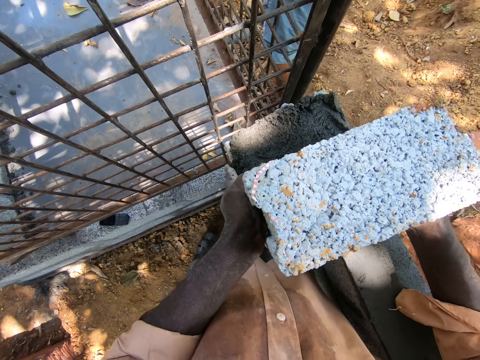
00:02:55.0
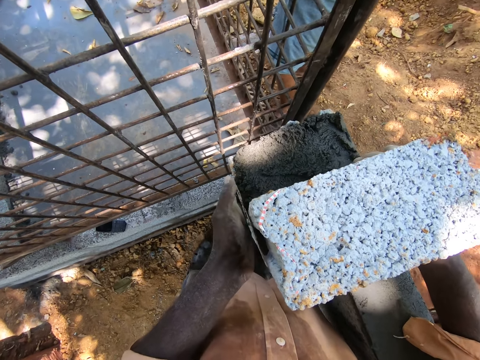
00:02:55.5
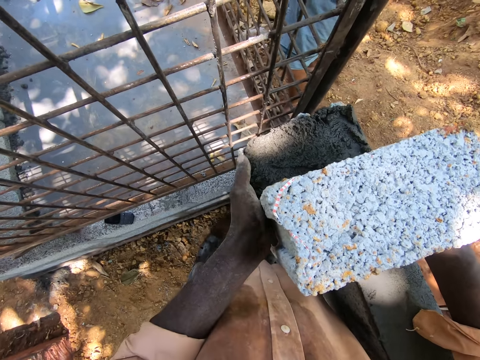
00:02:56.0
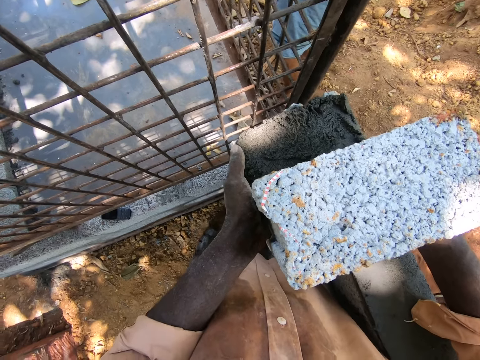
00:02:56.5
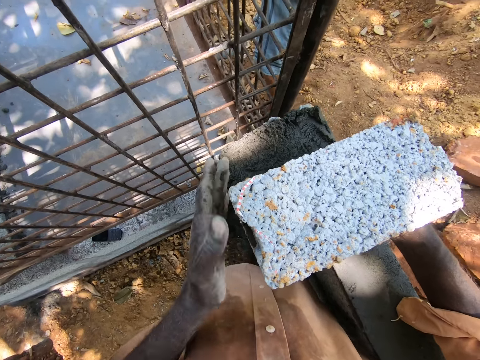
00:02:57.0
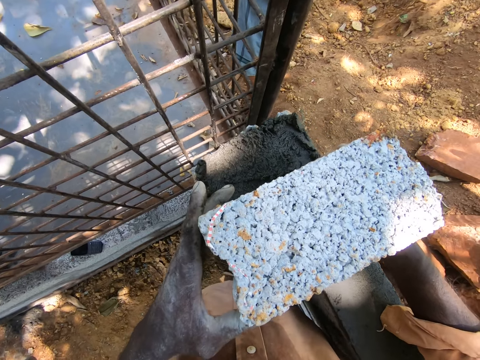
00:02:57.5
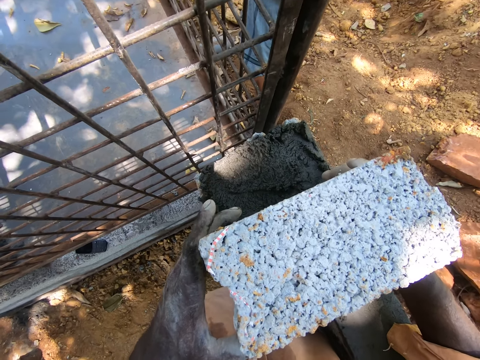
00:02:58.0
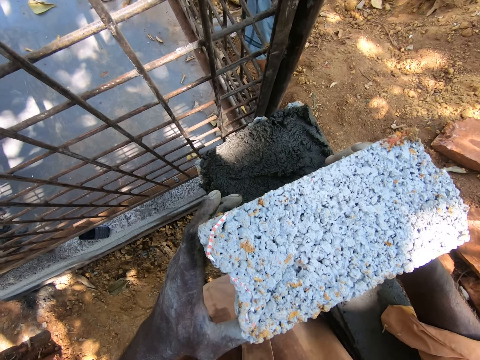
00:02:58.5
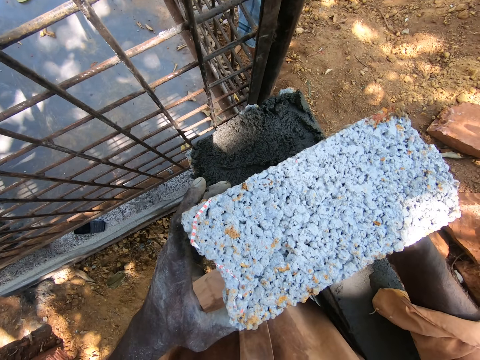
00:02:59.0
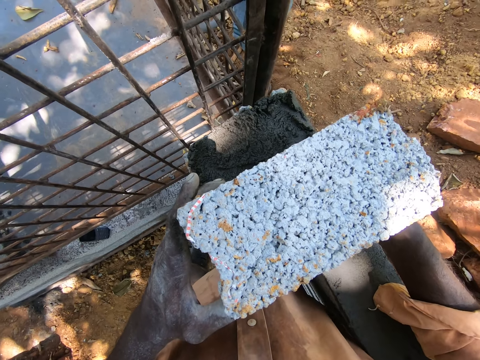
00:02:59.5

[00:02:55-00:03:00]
The camera wearer adjusts the stone. They balance the brick with the hand.

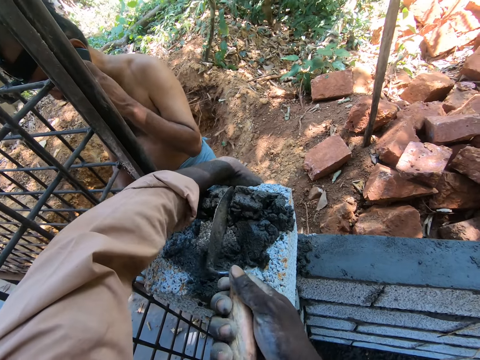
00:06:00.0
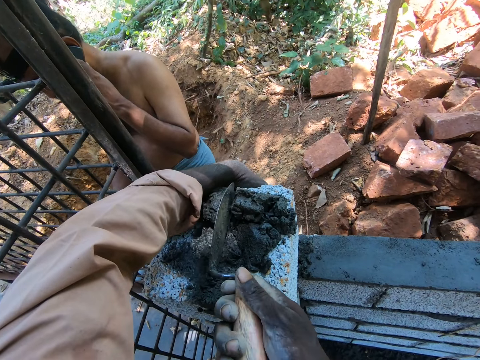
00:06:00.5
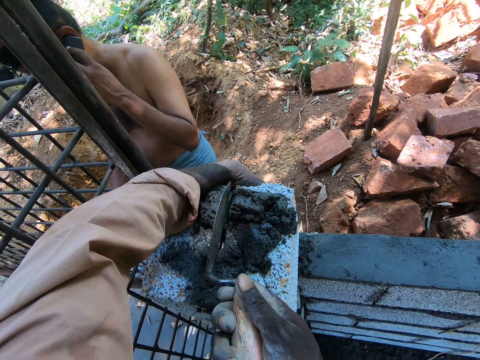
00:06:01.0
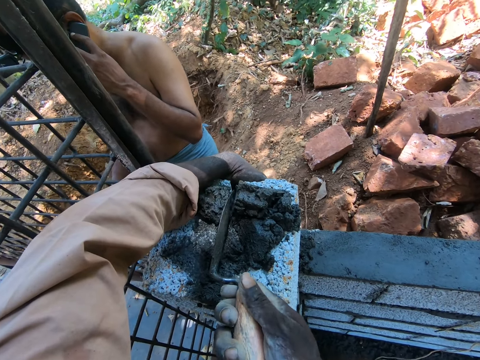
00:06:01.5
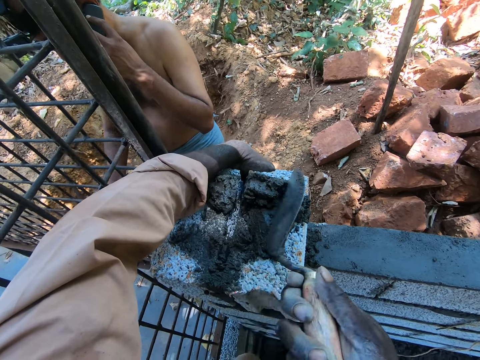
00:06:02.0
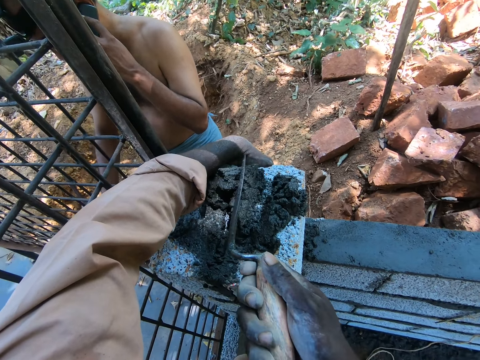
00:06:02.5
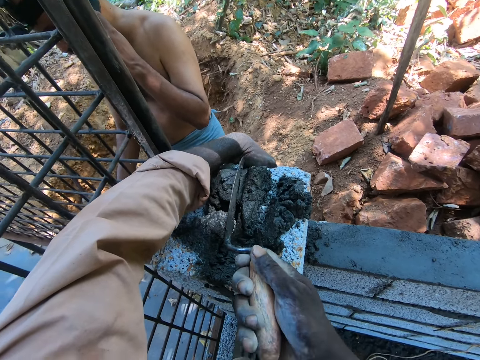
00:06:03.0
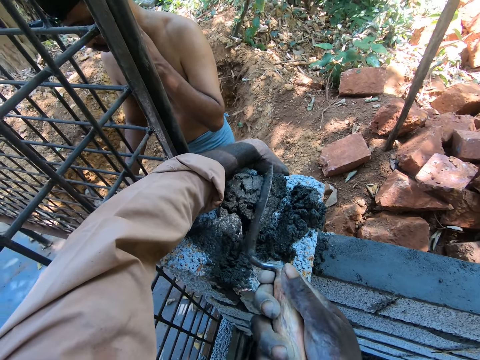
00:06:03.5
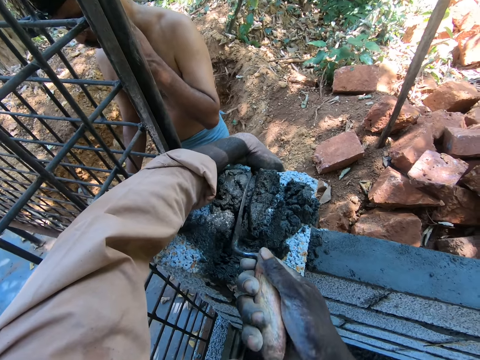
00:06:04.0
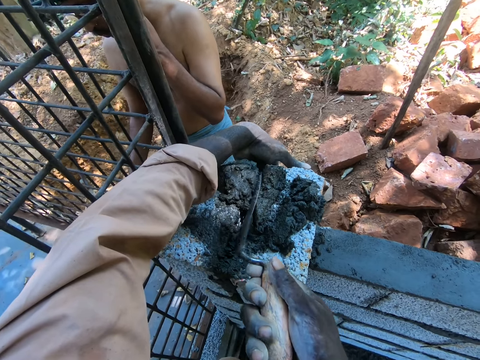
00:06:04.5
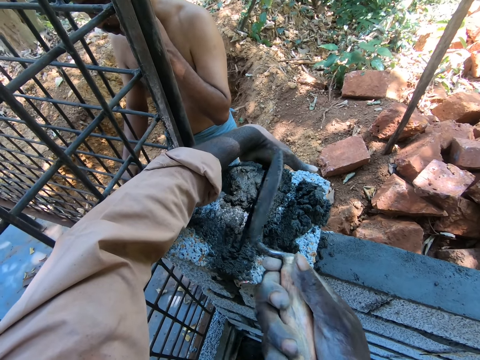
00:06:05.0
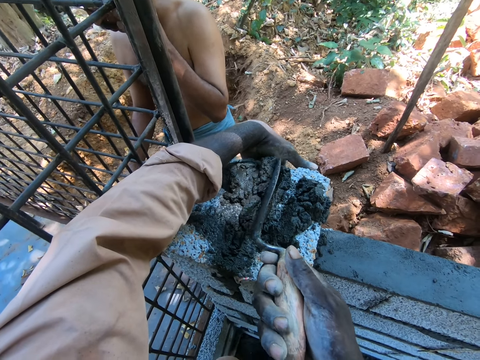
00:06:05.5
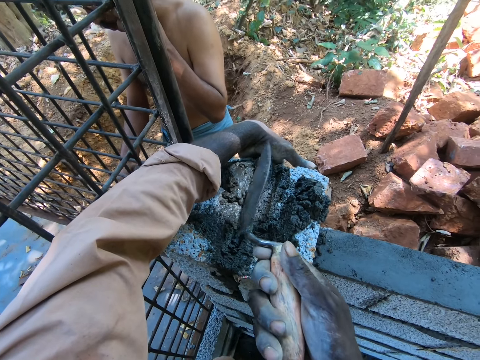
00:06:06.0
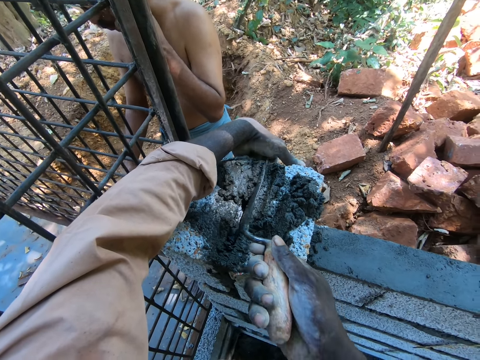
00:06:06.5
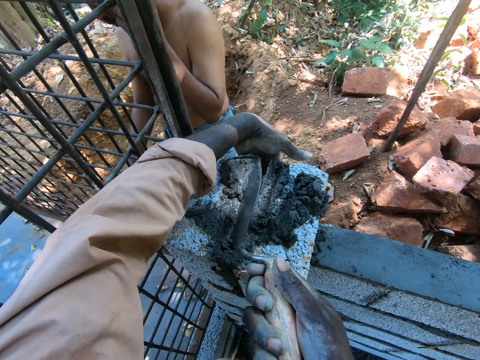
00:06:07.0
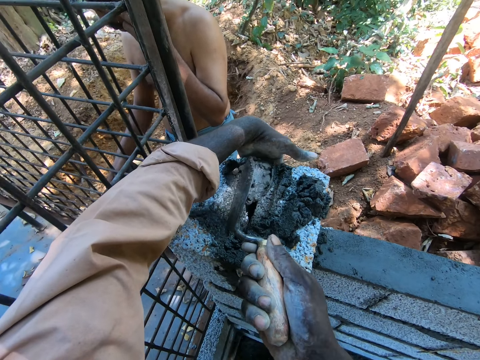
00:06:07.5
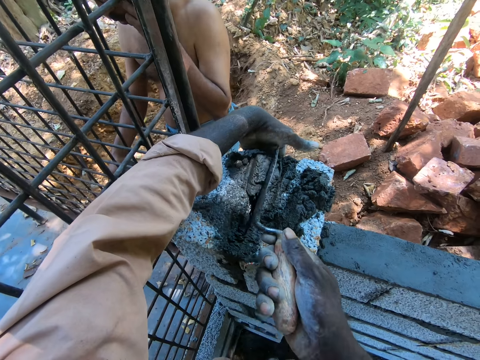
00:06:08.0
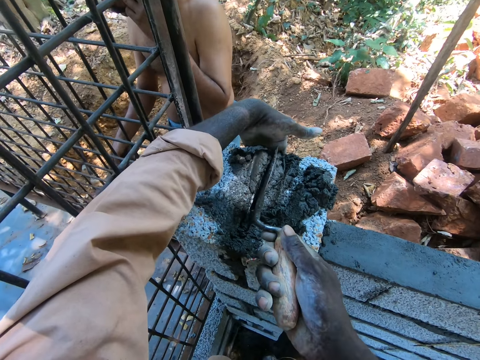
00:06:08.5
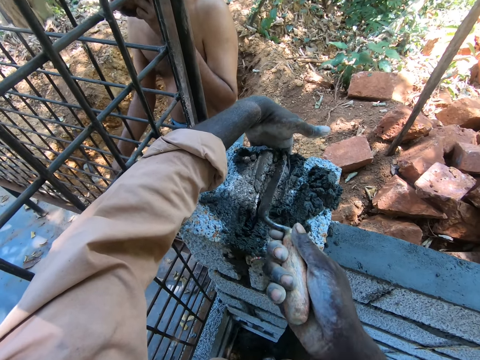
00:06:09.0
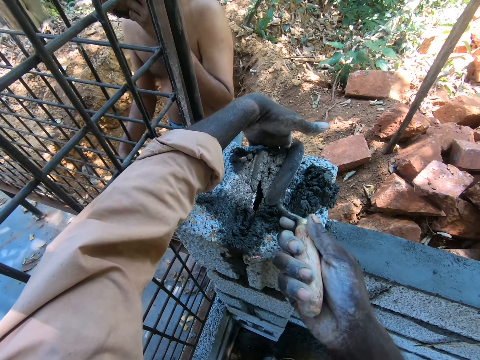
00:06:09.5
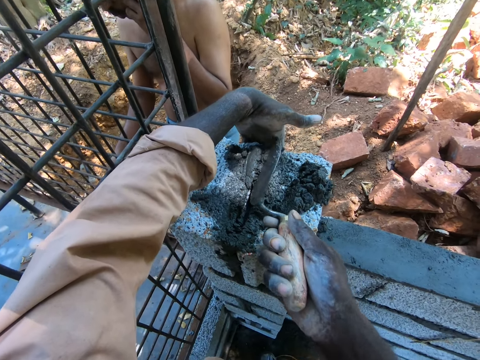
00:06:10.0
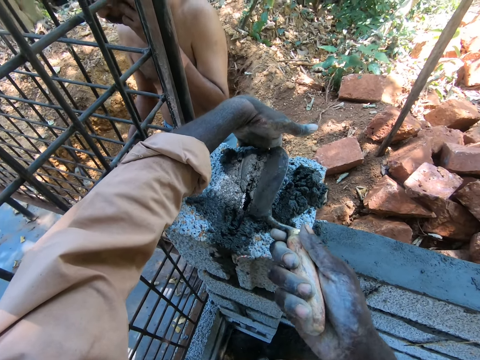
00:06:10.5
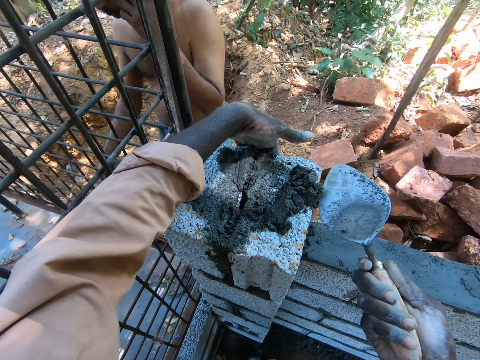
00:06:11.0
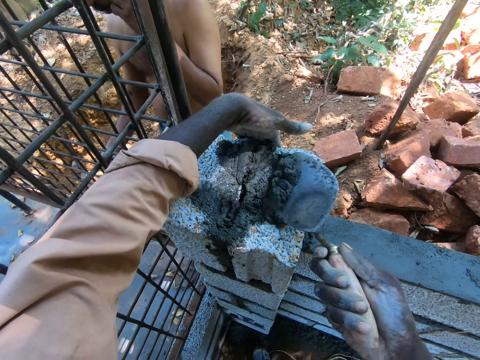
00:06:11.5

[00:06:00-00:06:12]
The camera wearer inserts the cement between the stones.

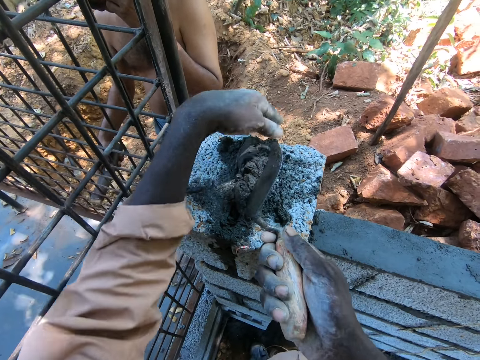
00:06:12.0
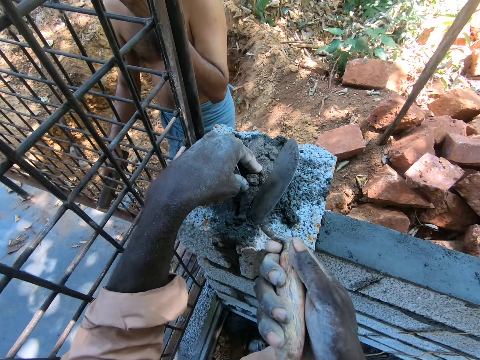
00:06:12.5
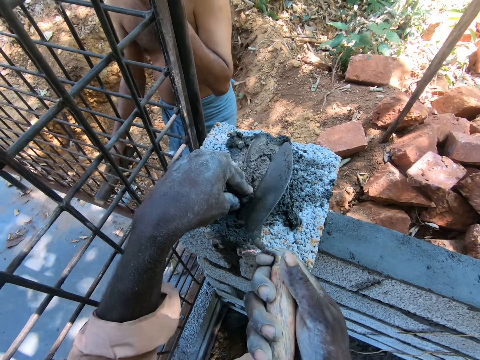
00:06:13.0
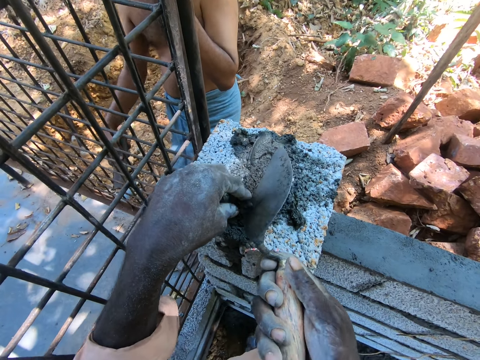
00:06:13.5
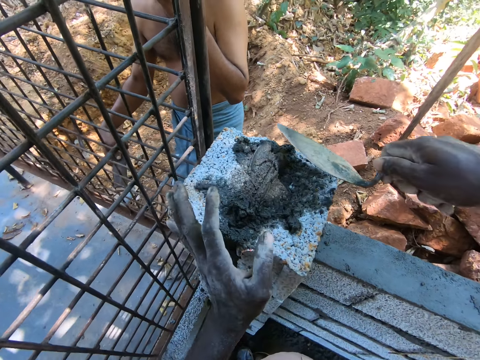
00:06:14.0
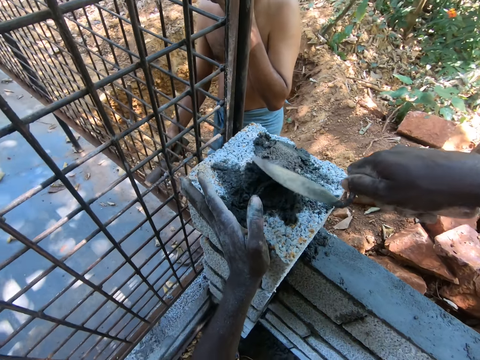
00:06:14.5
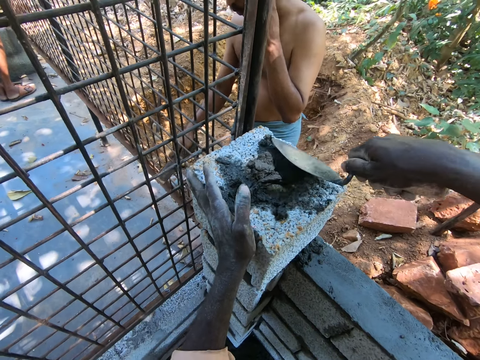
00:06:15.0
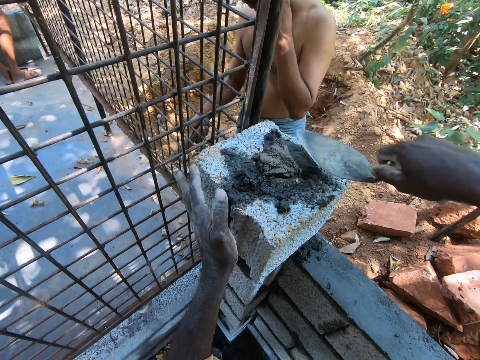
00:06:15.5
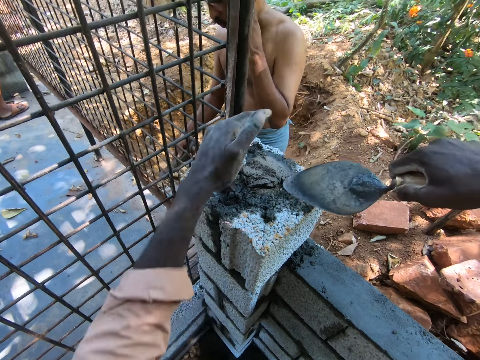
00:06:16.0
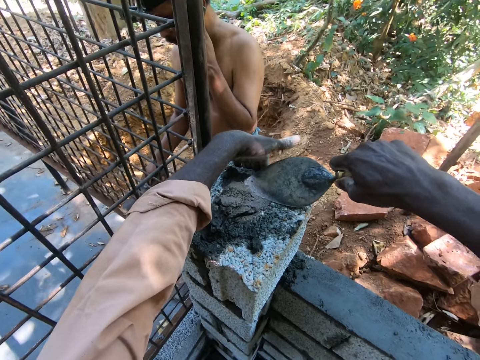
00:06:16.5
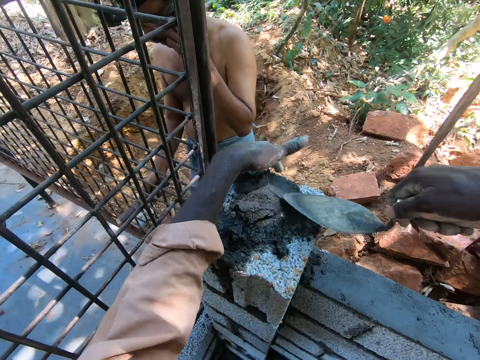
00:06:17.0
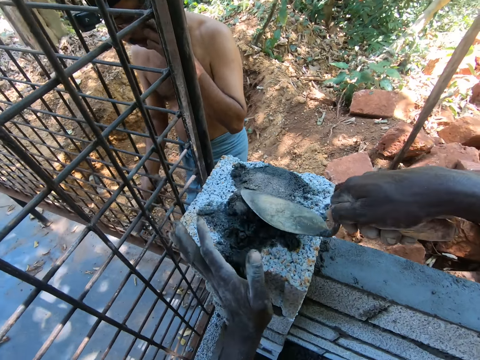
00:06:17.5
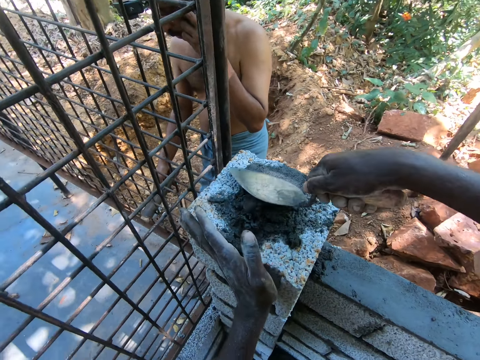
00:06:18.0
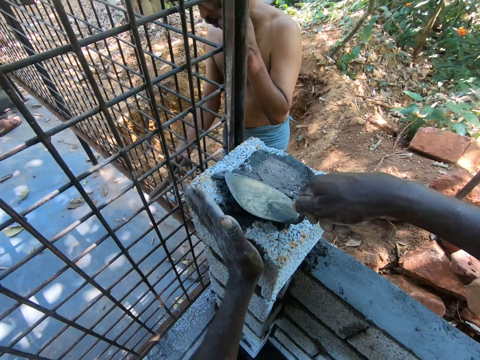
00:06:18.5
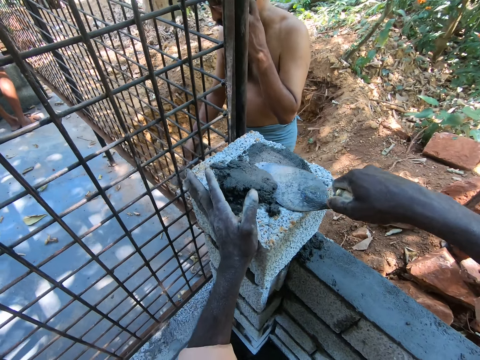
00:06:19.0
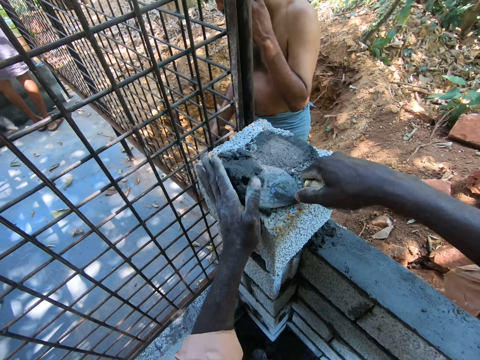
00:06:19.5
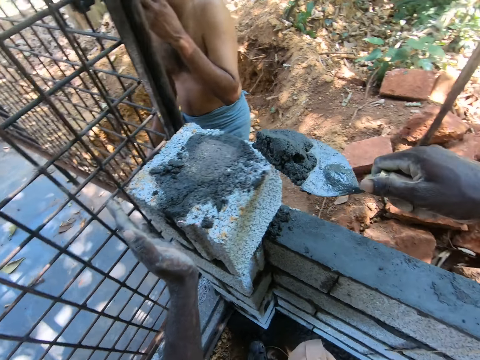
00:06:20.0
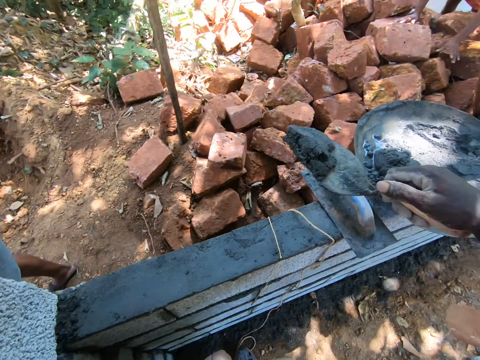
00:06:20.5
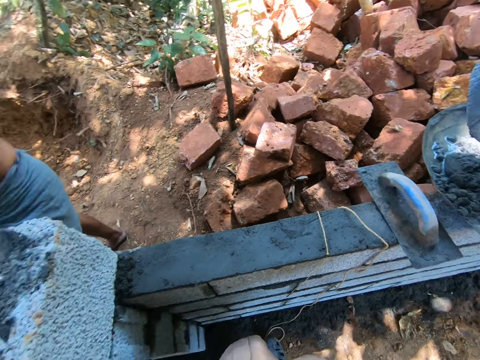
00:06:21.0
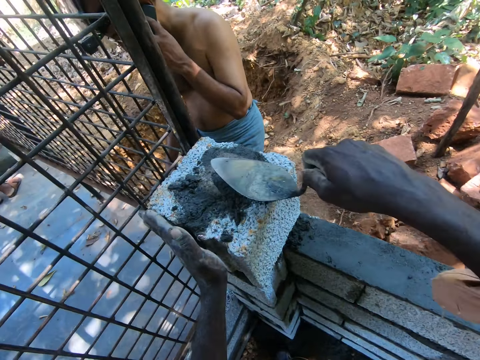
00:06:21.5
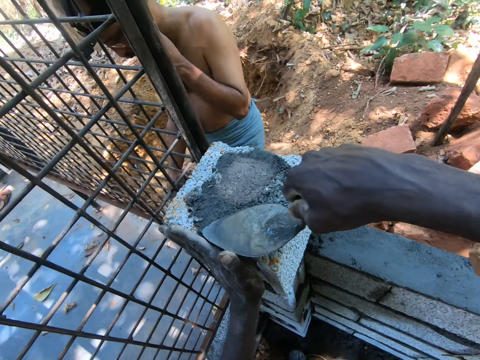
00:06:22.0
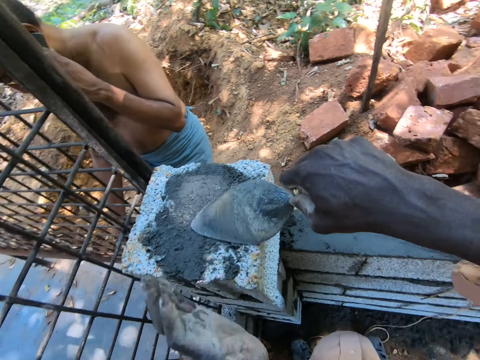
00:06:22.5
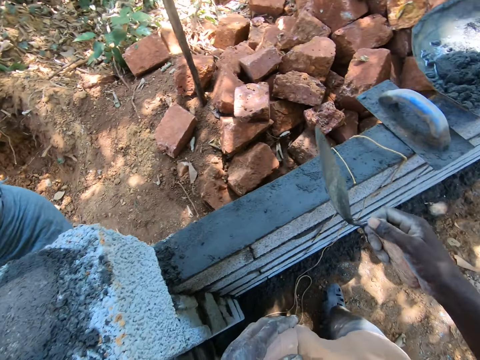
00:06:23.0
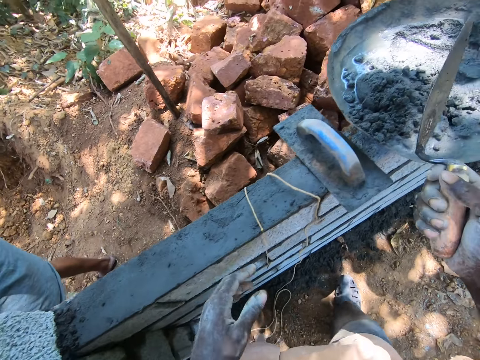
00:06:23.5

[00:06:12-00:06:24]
A person scratches the iron steel. The camera wearer spreads the cement on building stones. They scoop the cement from the building stones. They pour the cement on the steel basin. They spread the cement on the building stones.
